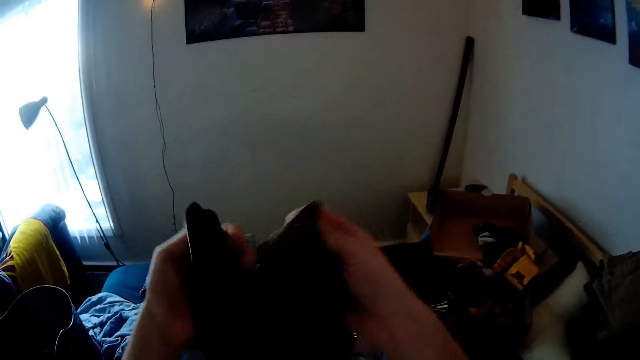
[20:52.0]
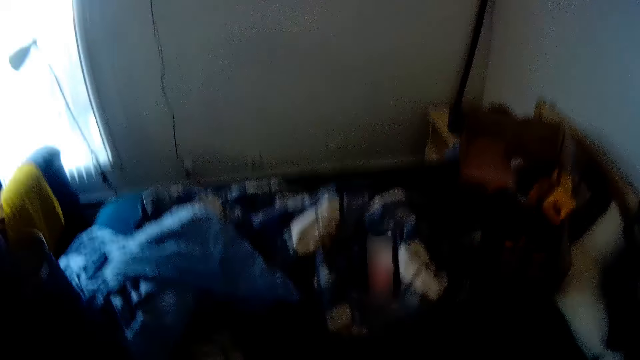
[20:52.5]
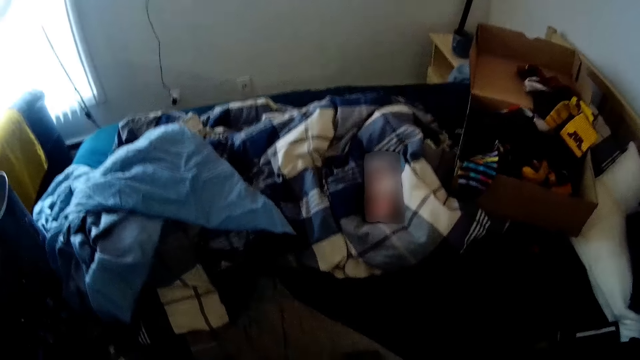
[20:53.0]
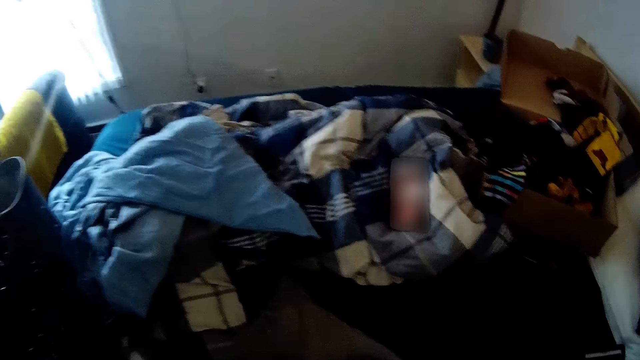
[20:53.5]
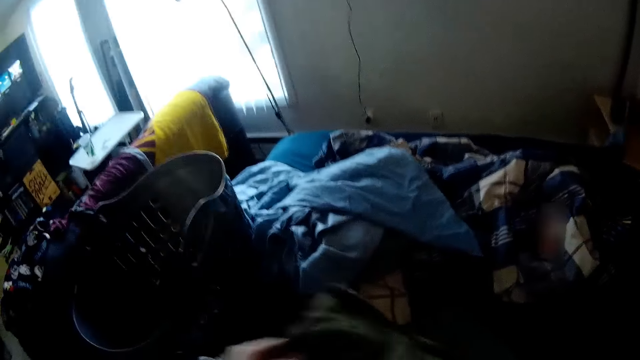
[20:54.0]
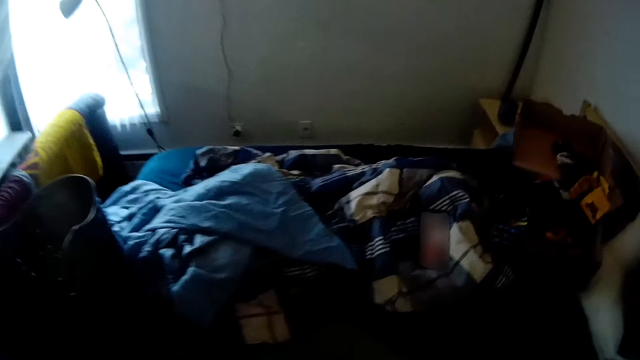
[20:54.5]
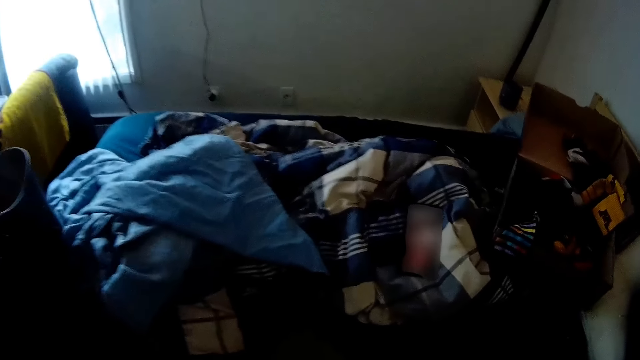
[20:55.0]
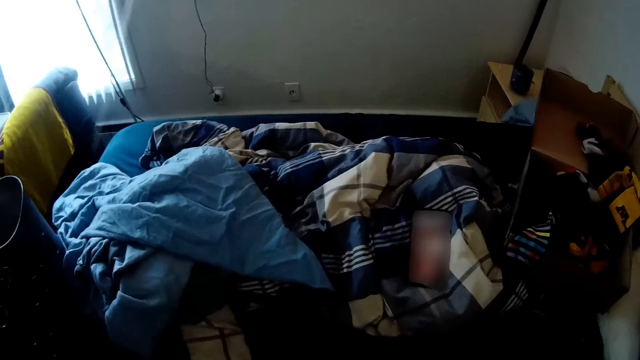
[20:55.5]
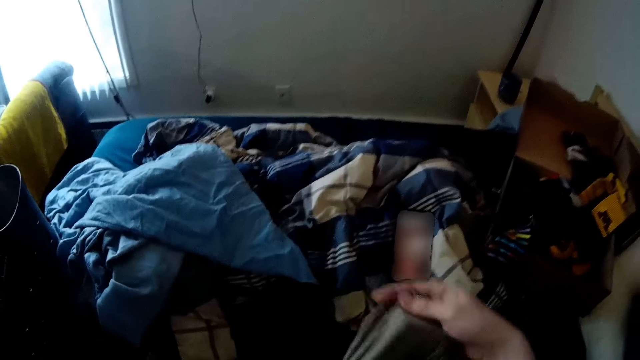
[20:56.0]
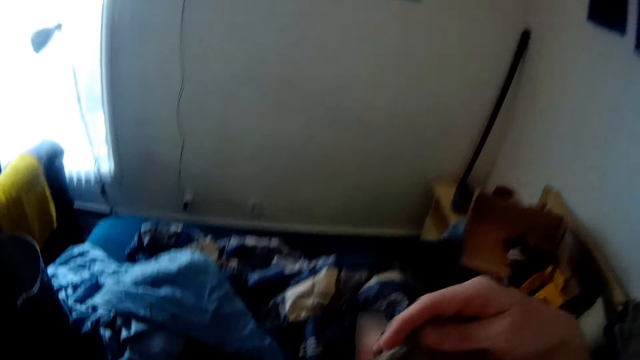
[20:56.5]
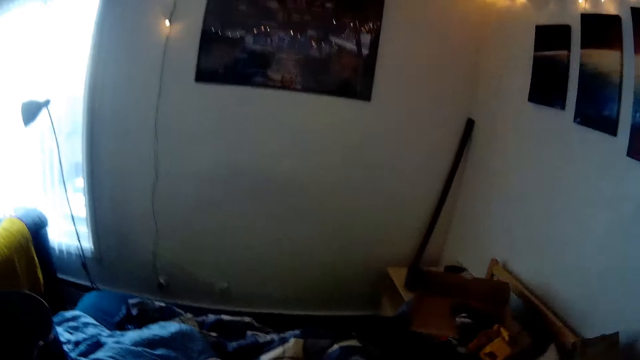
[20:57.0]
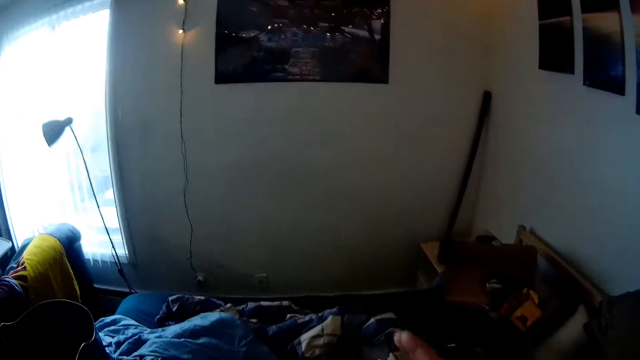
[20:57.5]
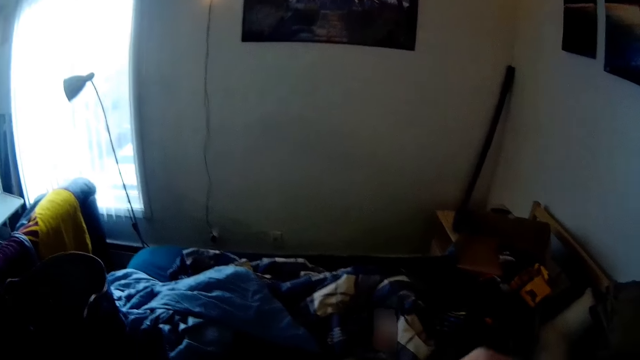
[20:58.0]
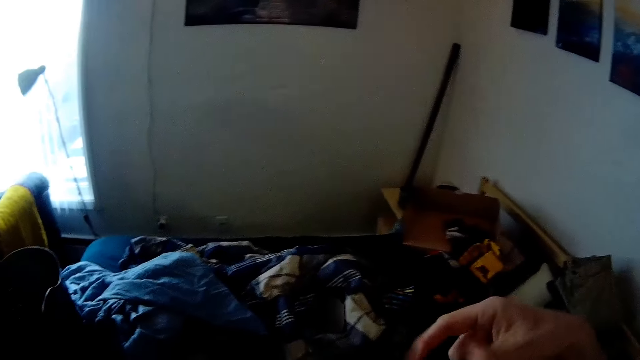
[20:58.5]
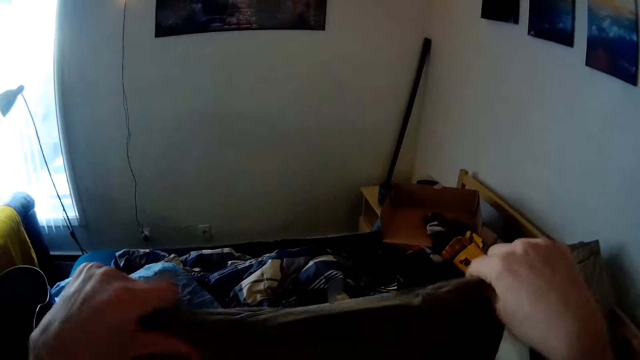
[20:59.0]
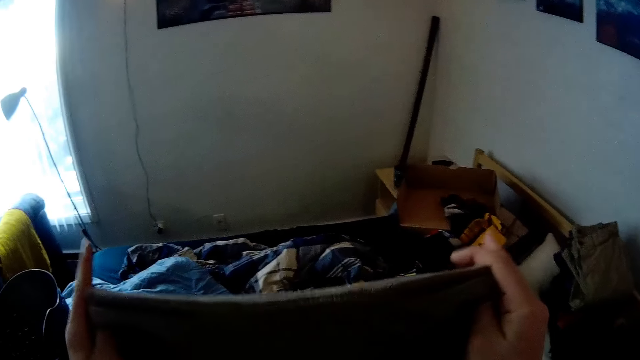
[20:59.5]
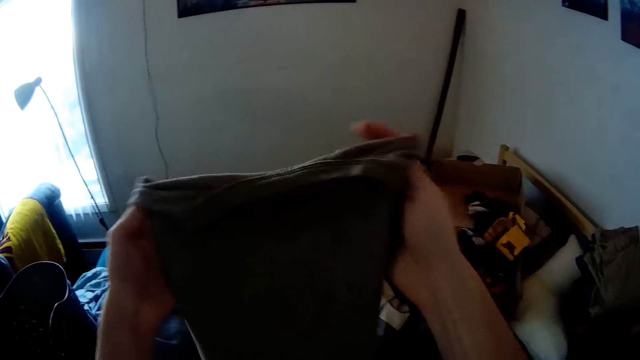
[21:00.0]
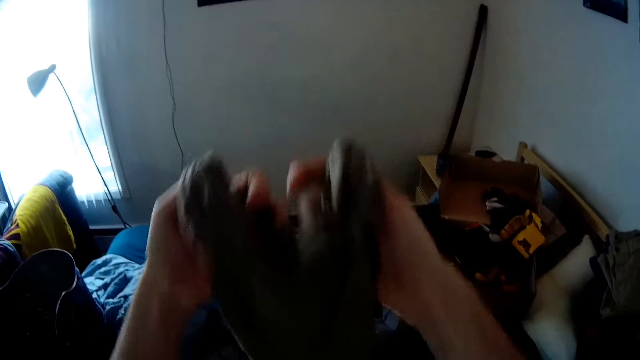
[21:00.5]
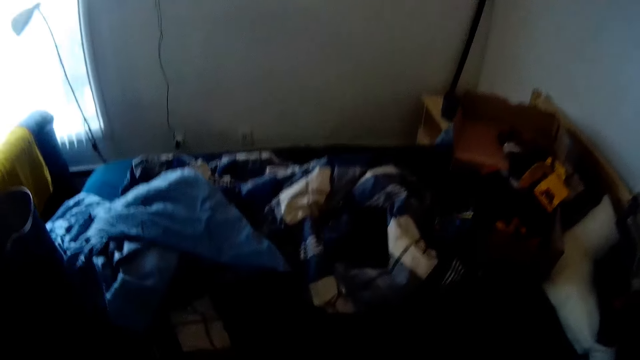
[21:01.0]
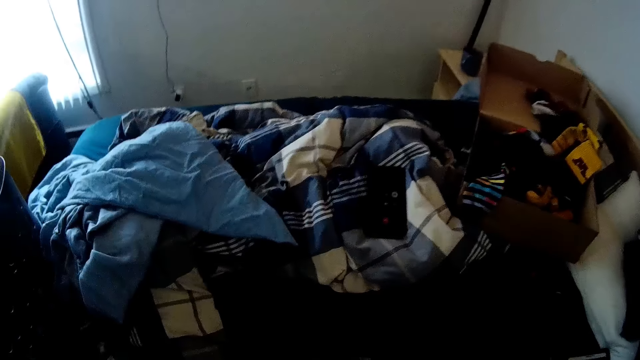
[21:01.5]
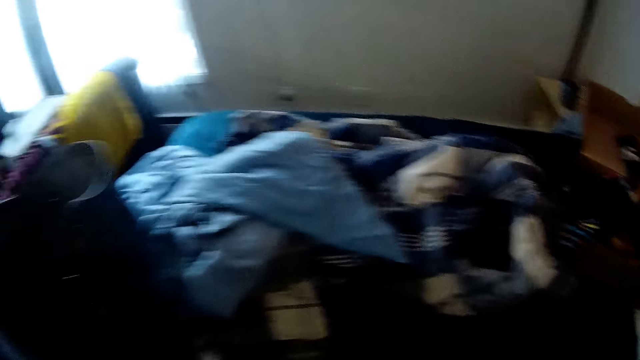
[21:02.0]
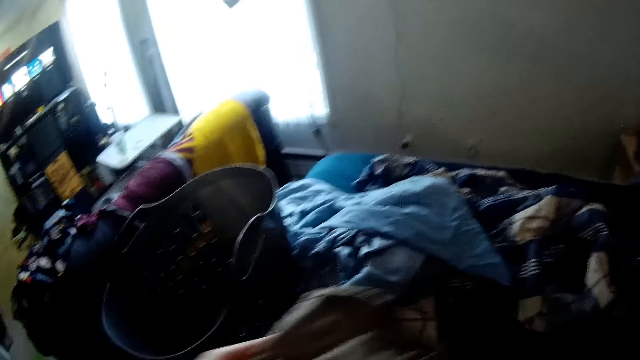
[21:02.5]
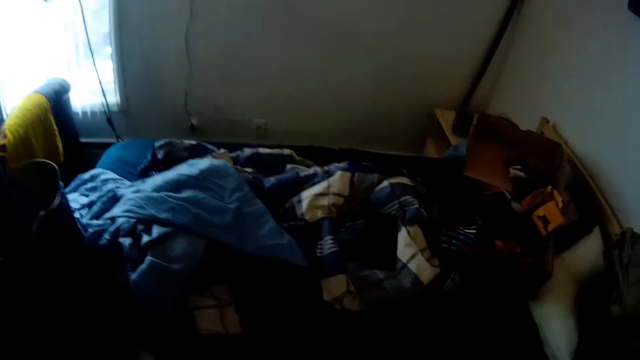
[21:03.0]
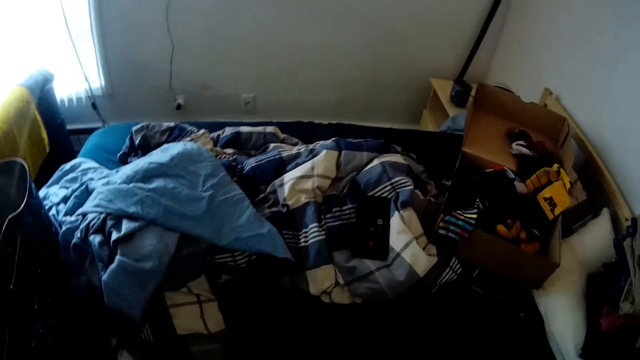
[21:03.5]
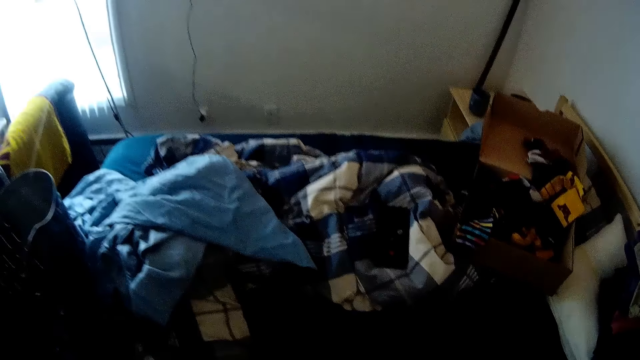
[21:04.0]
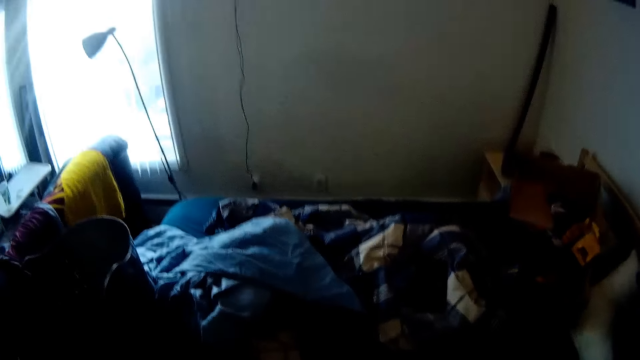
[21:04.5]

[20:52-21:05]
The camera wearer holds a seventh black shirt in both hands, folds the seventh black shirt with both hands and drops the seventh black shirt on the bed with his left hand. He picks up a dark green shirt from the bed with both hands. He holds the green shirt with both hands and folds the green shirt with both hands. He drops the green shirt on the bed with his left hand.

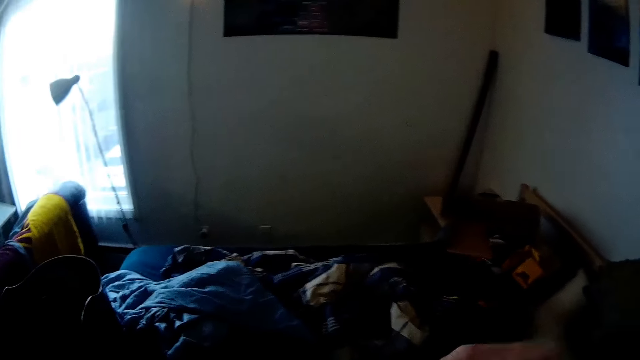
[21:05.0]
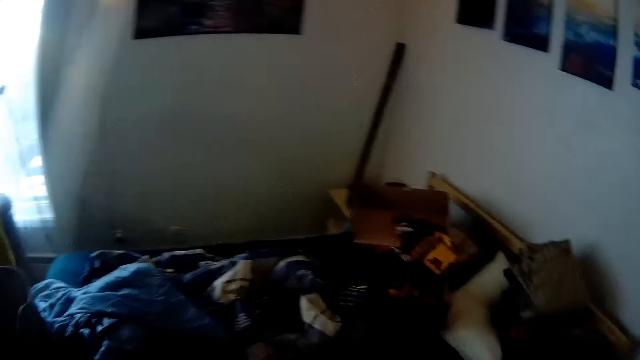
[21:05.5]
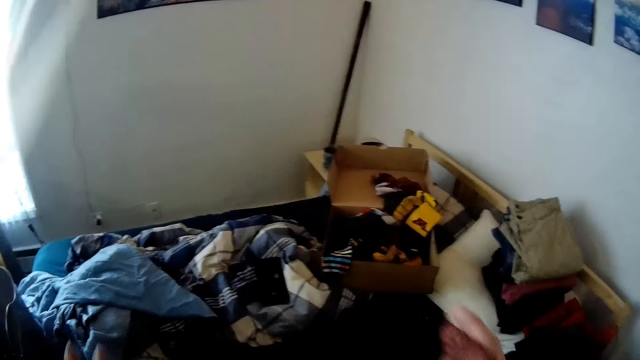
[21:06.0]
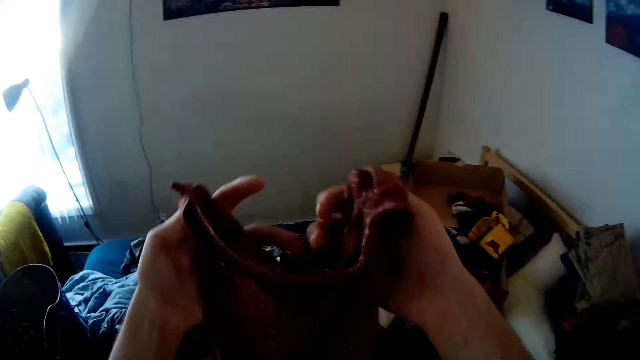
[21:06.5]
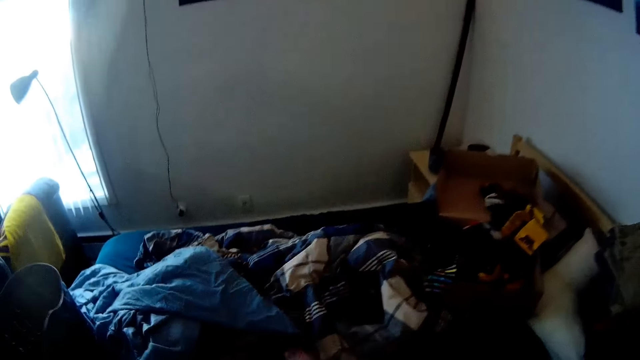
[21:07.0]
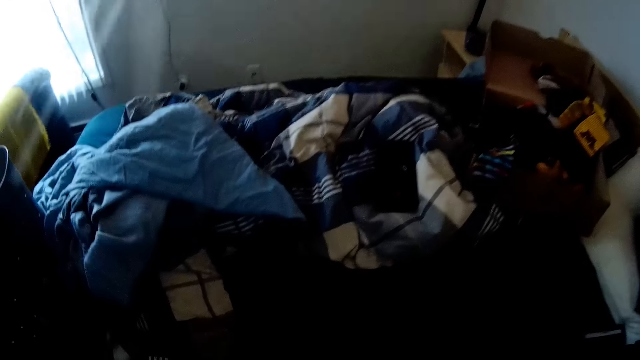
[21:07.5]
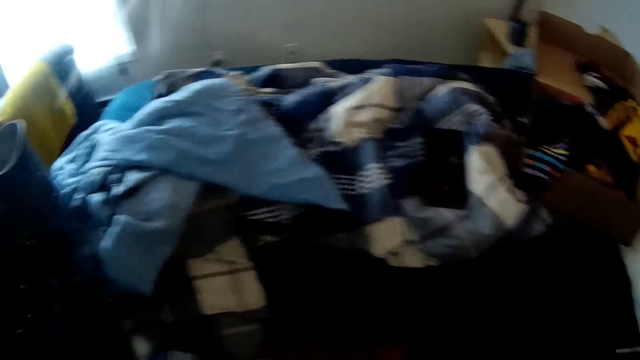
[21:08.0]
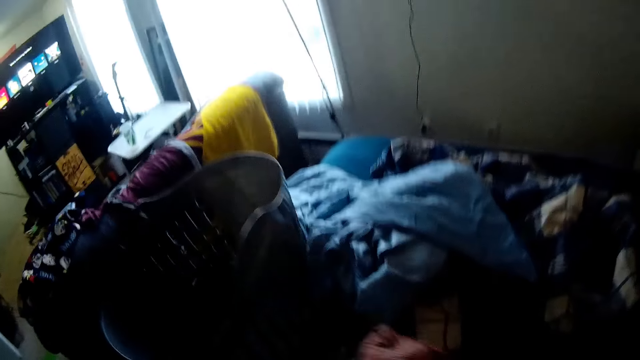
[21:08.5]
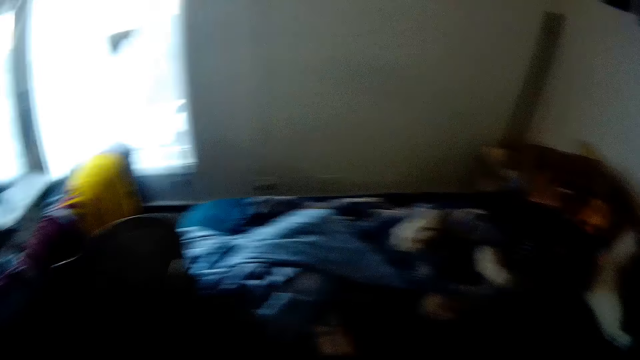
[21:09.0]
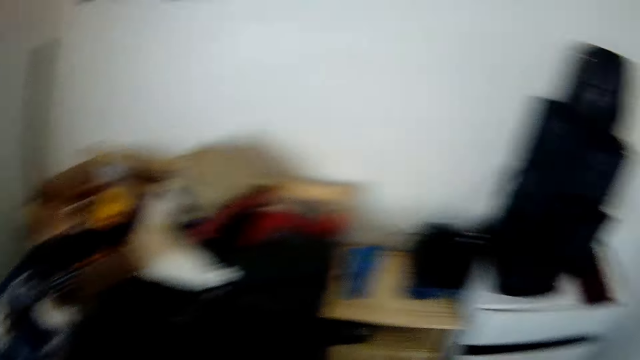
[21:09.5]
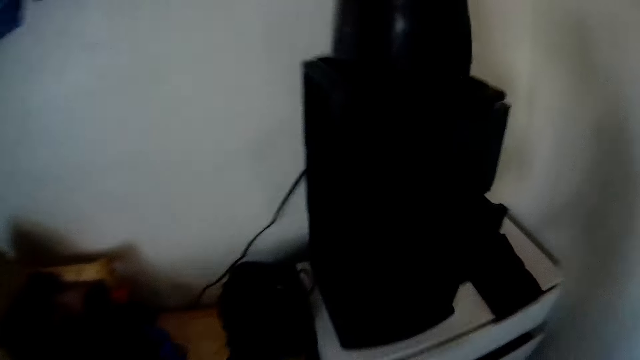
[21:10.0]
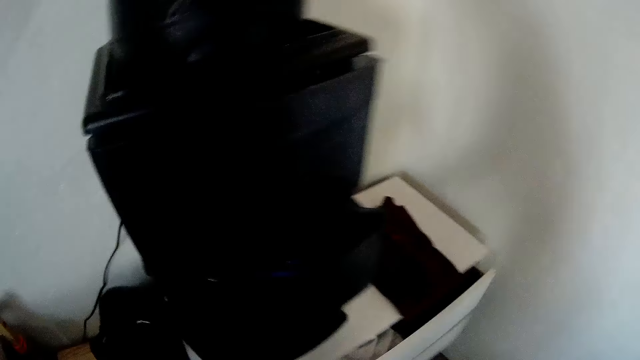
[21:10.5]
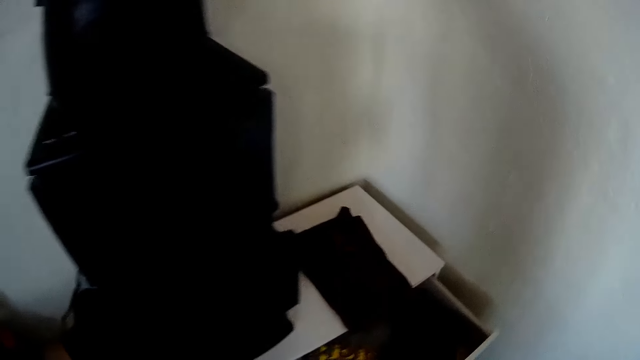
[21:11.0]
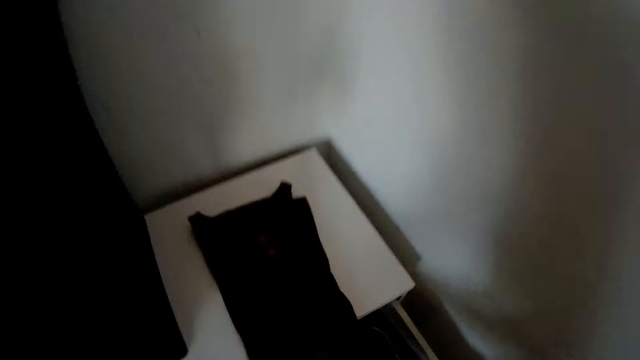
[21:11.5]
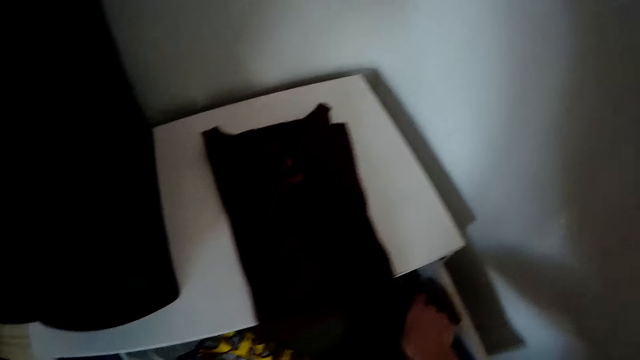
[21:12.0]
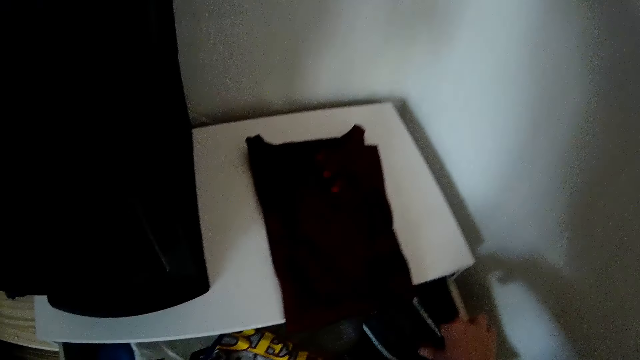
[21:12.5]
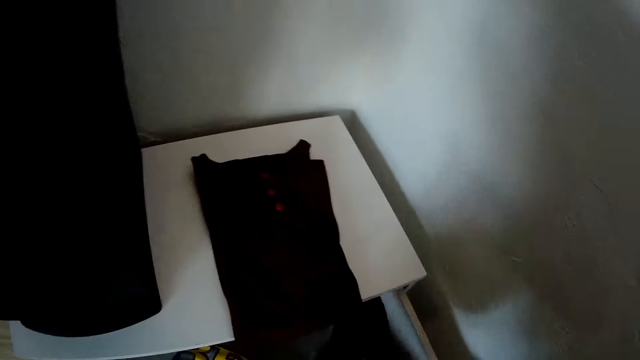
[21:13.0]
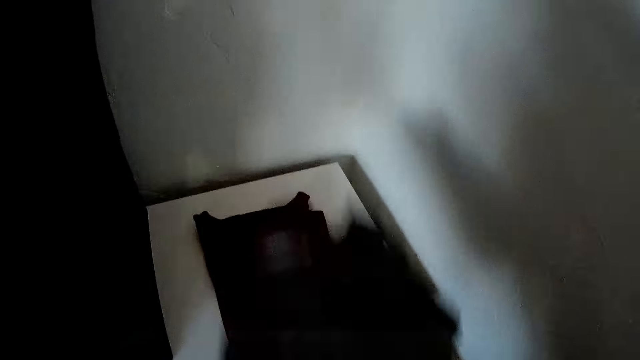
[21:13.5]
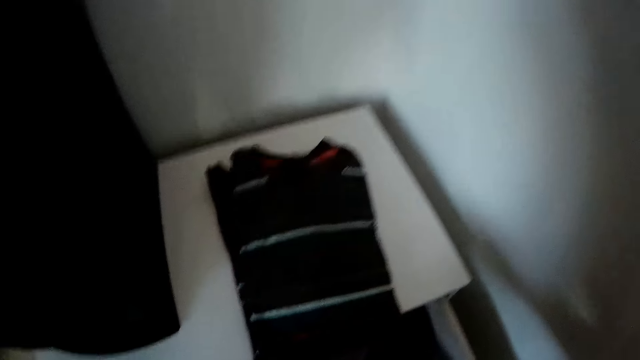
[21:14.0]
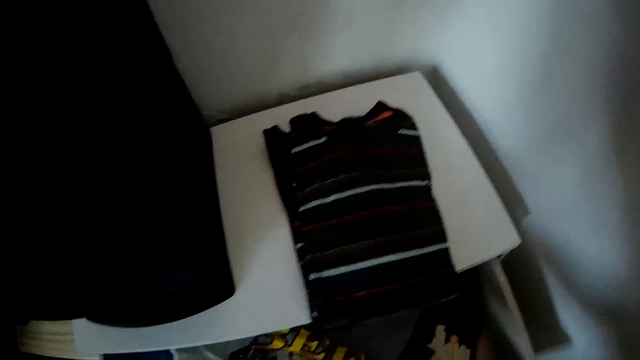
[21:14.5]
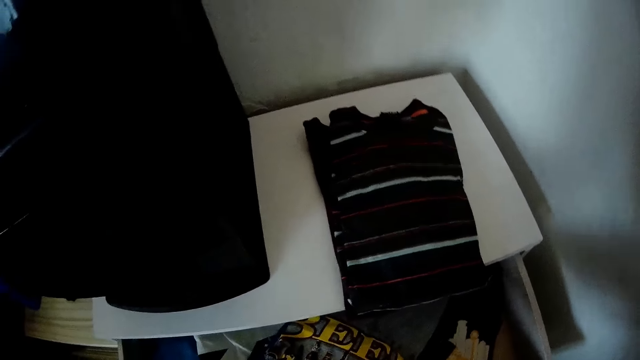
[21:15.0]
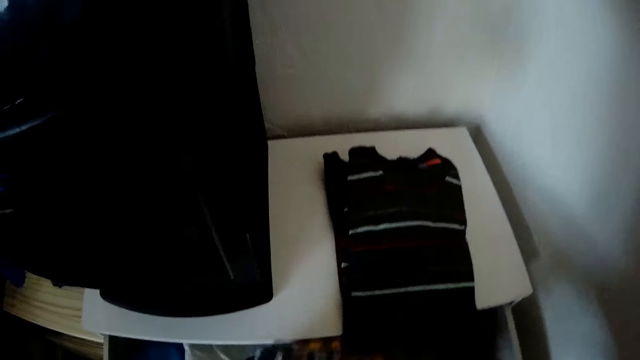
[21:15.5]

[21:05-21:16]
The camera wearer folds a red shirt with both hands. He drops the red cloth on the bed with his left hand. He opens a cupboard with his right hand. He picks up a piece of cloth from the cupboard with both hands. He drops the piece of cloth on the cupboard with his right hand.
